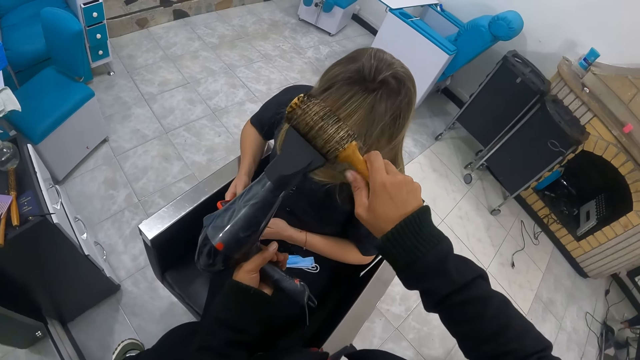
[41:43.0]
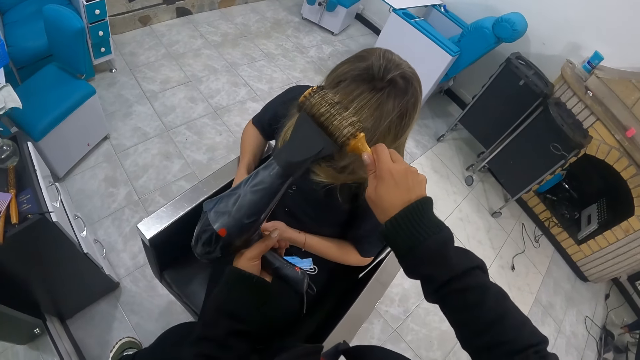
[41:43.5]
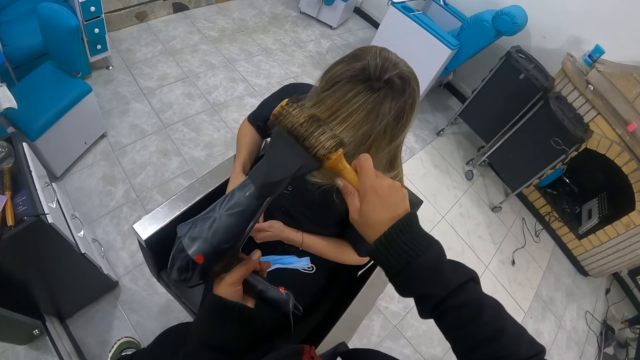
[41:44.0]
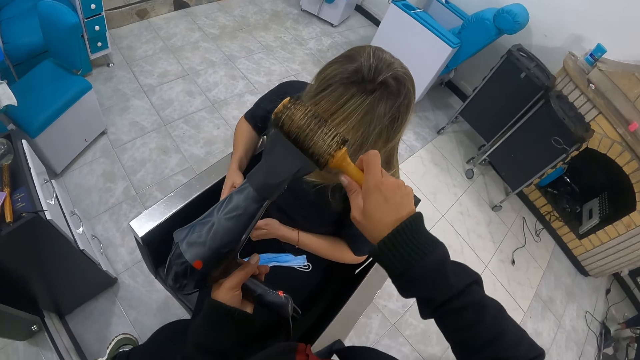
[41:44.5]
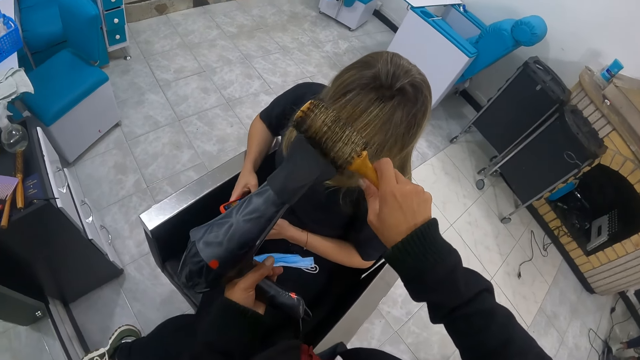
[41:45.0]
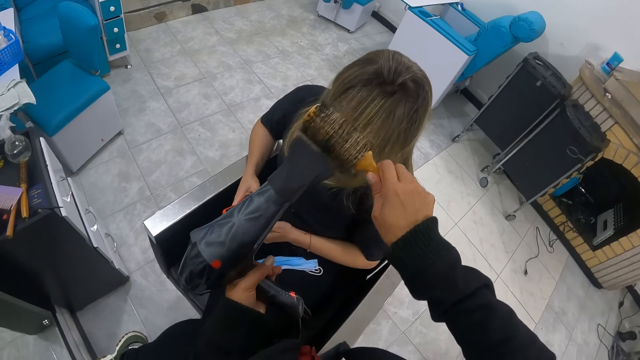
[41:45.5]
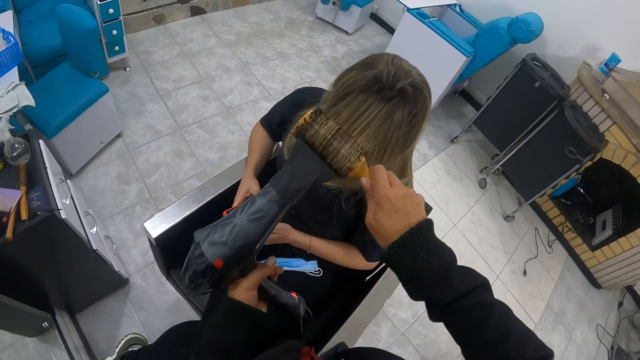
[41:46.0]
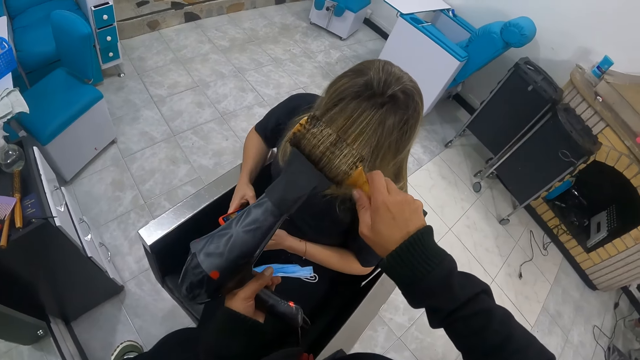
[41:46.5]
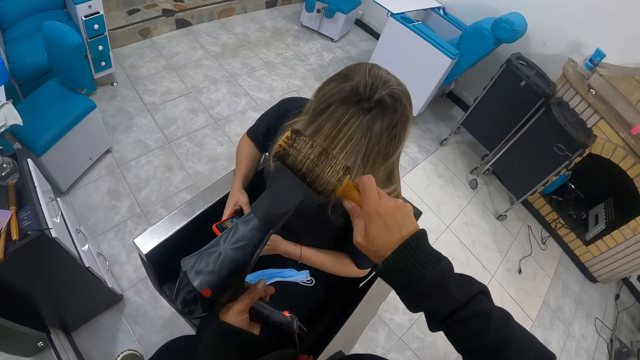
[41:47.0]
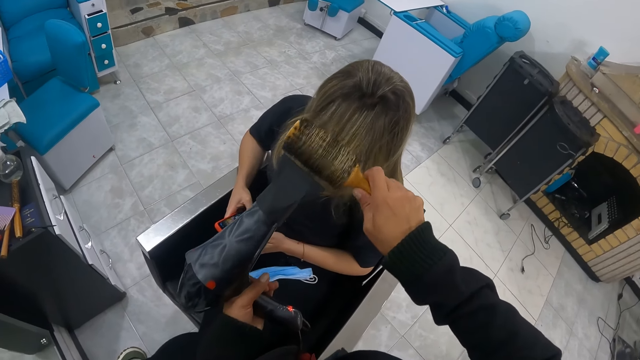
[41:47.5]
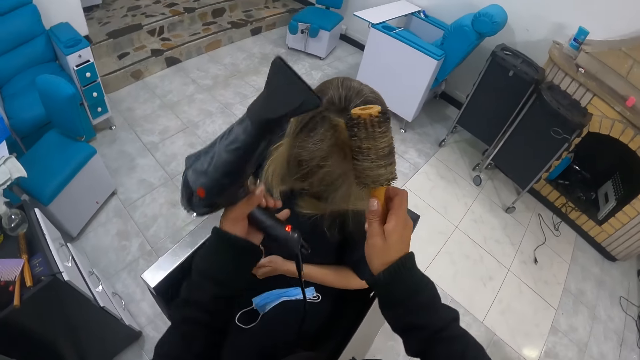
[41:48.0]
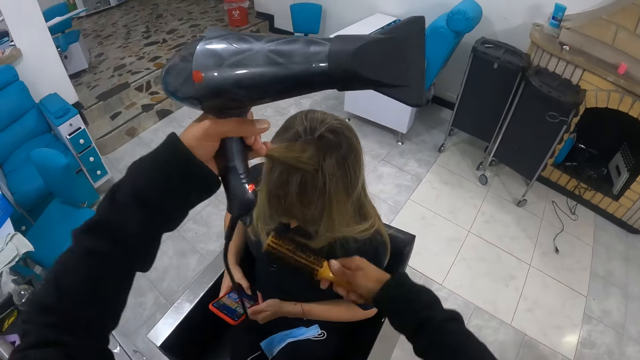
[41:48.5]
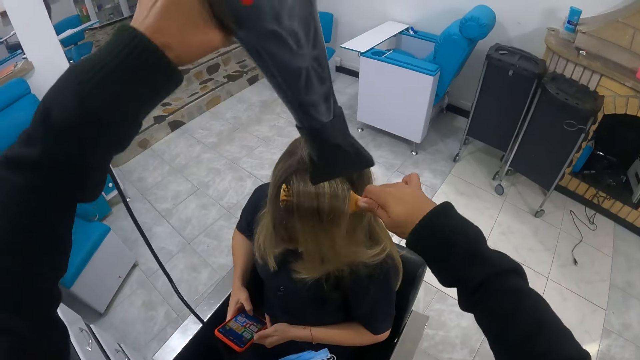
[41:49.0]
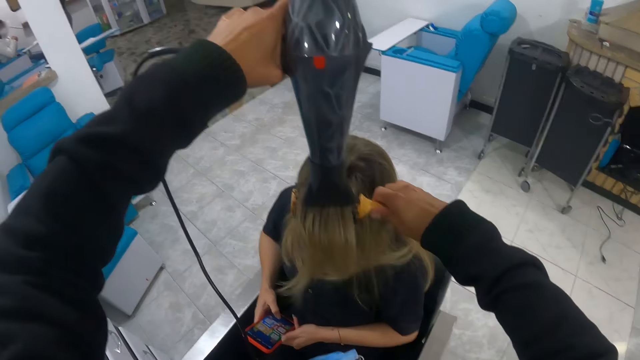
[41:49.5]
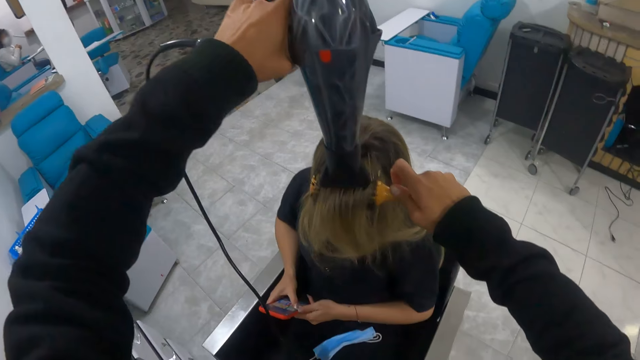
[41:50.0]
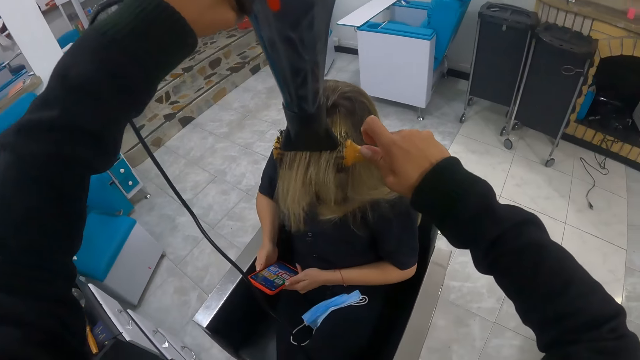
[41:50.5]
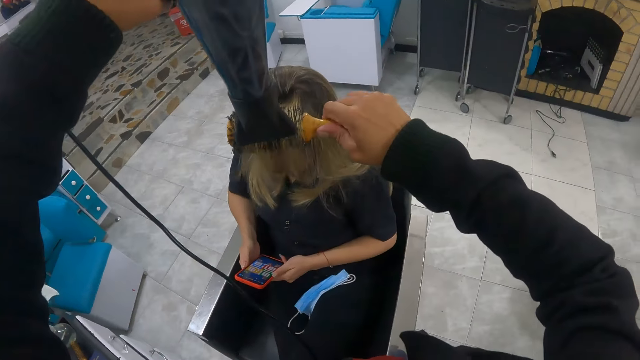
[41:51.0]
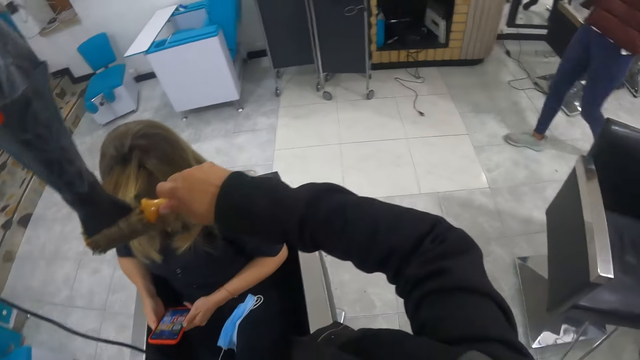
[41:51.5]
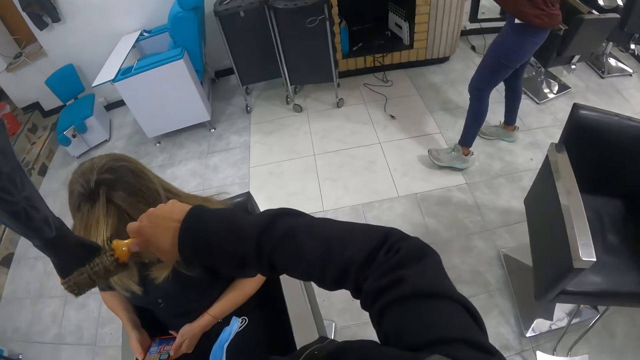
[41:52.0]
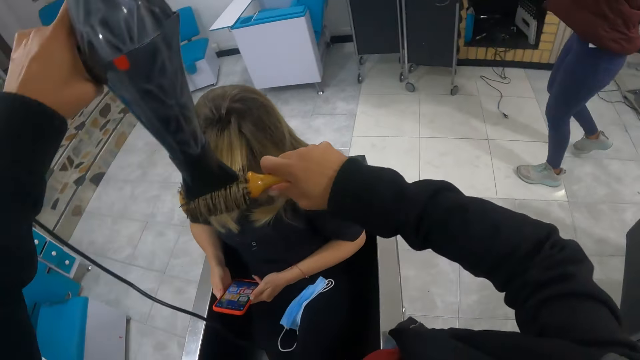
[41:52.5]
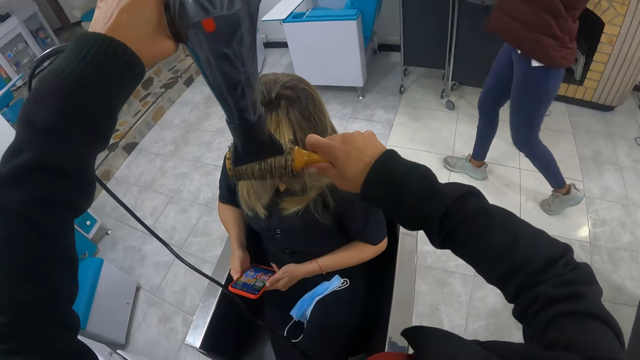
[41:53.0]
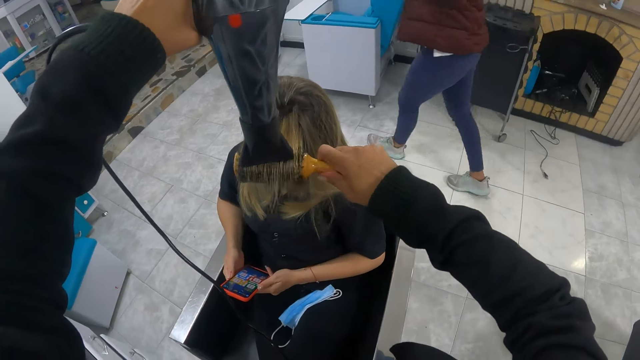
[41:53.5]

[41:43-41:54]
The camera wearer combs a person's hair. They straighten the person's hair with a blow dryer.

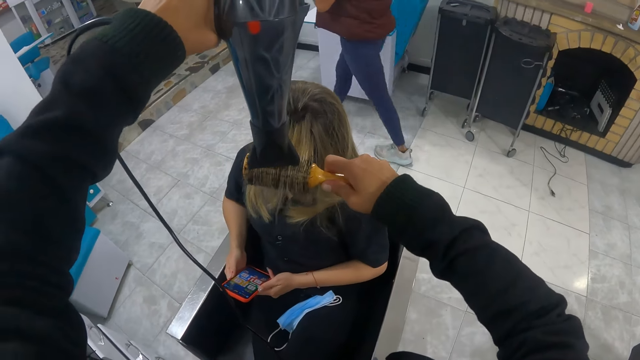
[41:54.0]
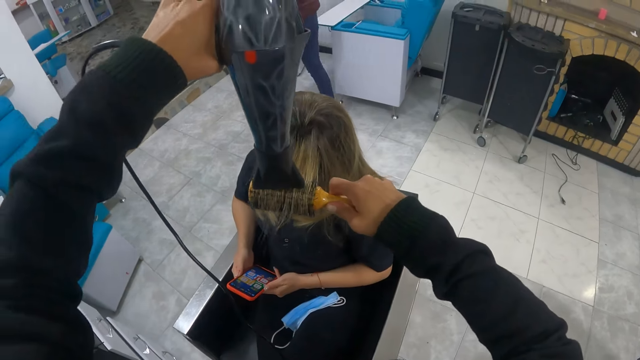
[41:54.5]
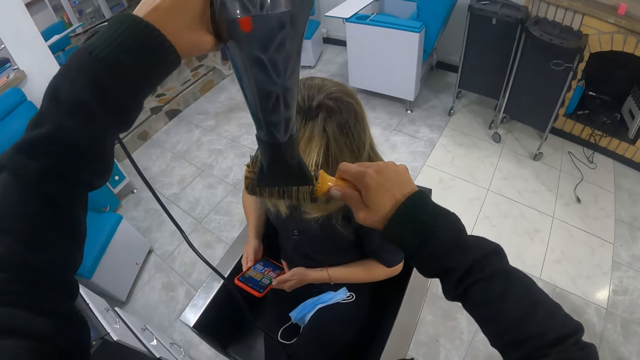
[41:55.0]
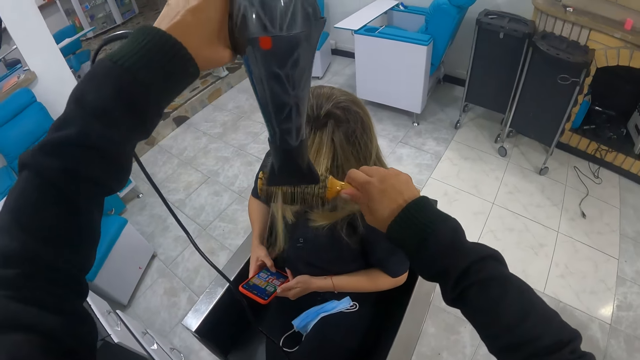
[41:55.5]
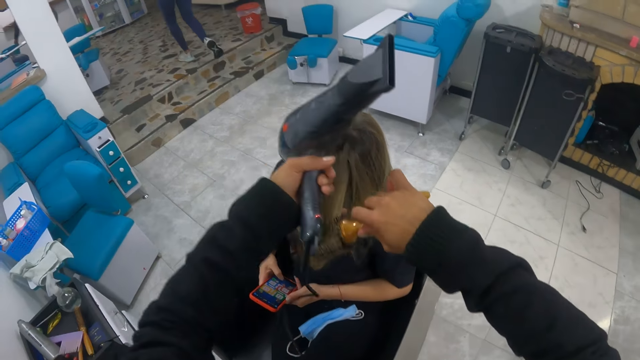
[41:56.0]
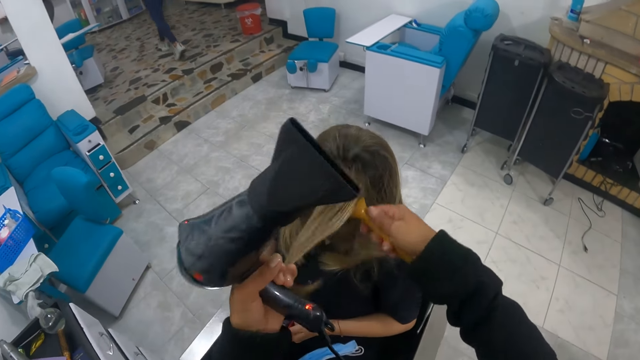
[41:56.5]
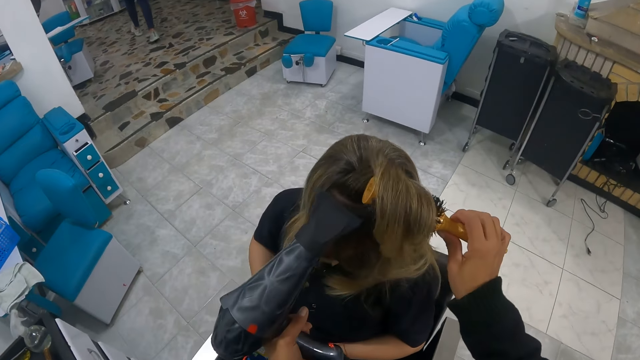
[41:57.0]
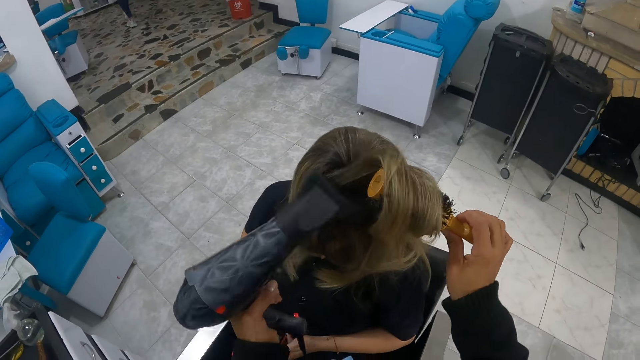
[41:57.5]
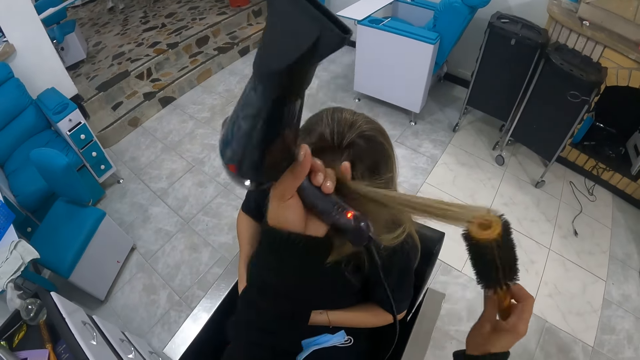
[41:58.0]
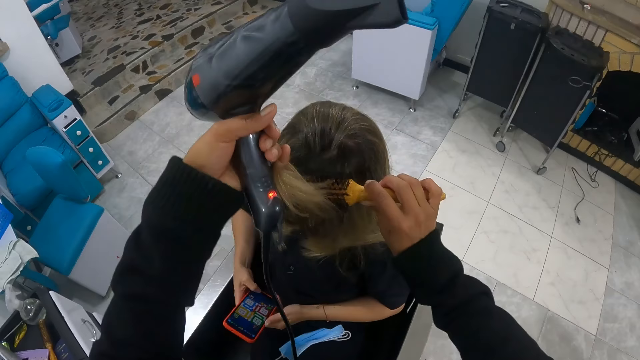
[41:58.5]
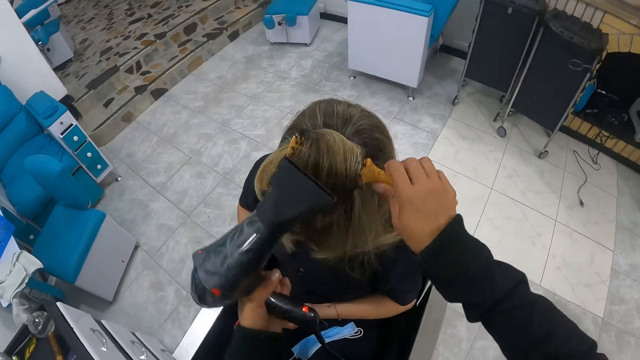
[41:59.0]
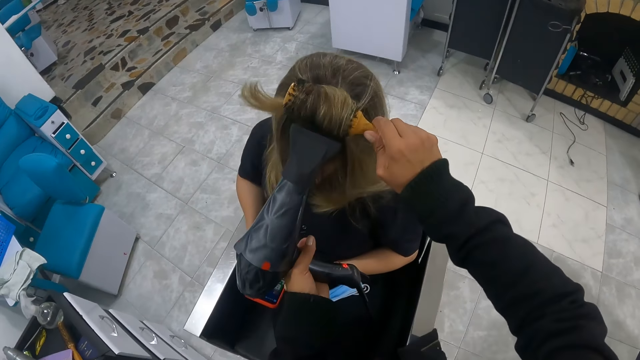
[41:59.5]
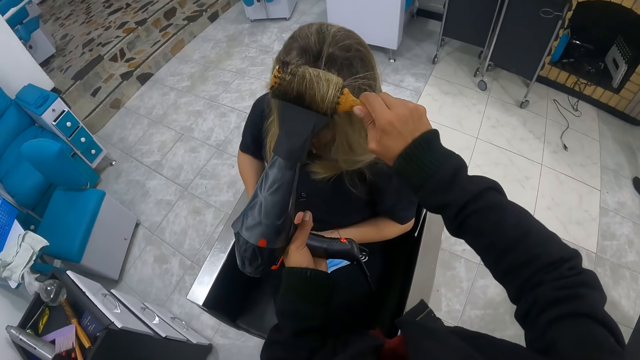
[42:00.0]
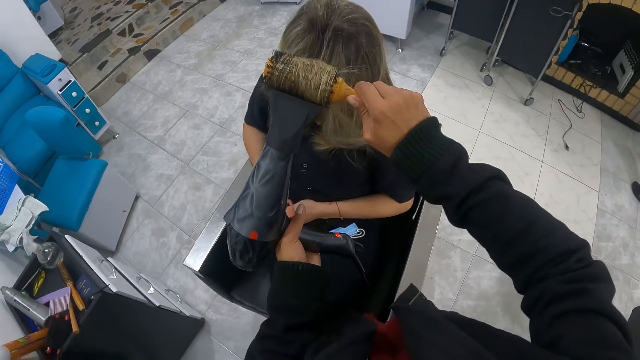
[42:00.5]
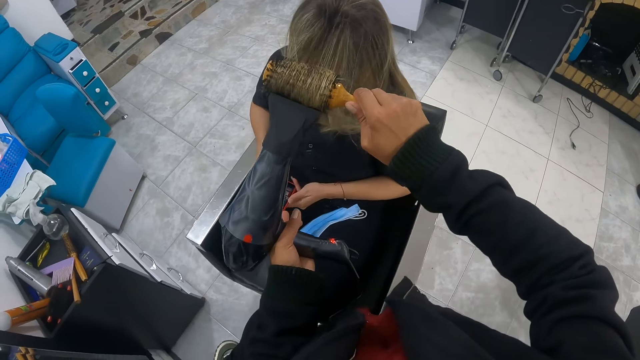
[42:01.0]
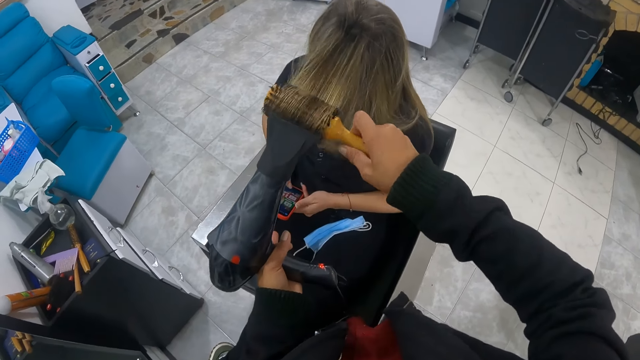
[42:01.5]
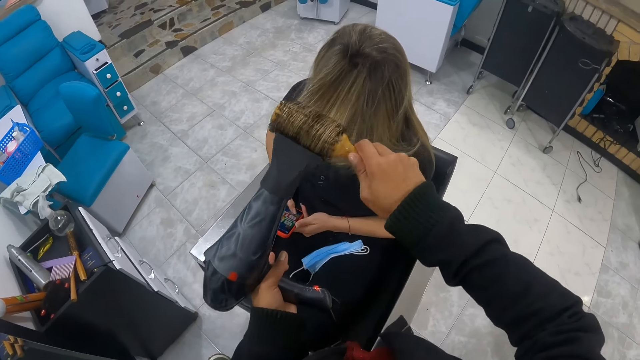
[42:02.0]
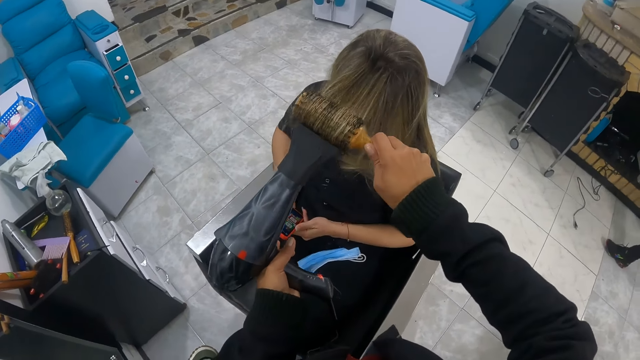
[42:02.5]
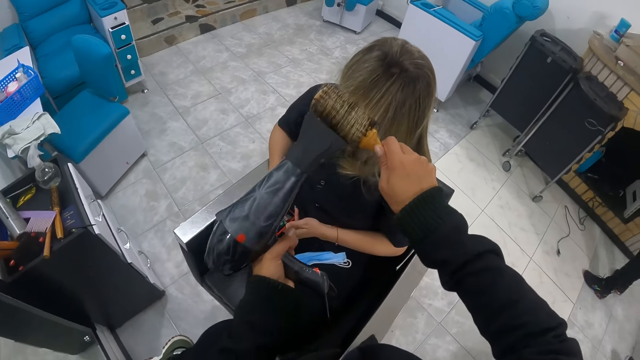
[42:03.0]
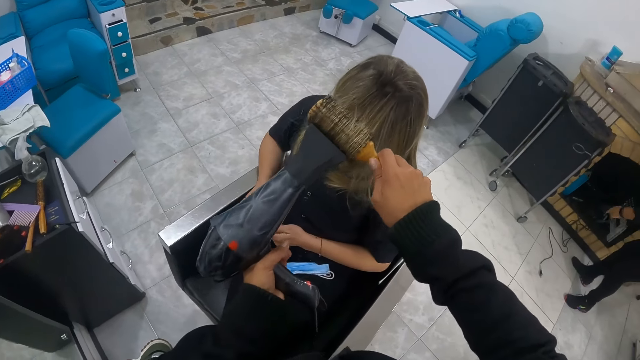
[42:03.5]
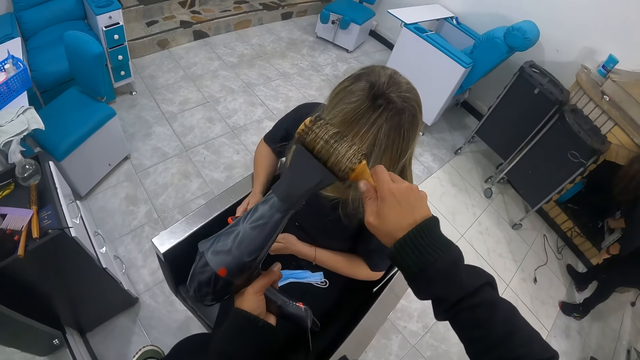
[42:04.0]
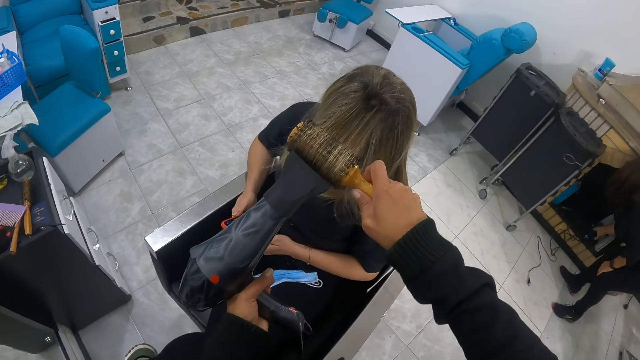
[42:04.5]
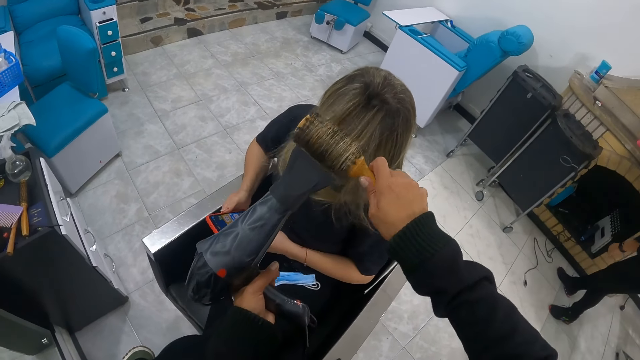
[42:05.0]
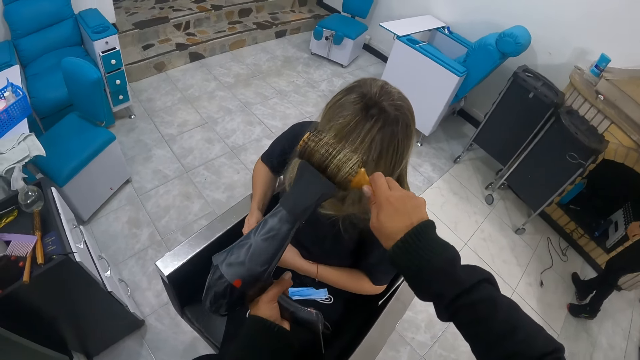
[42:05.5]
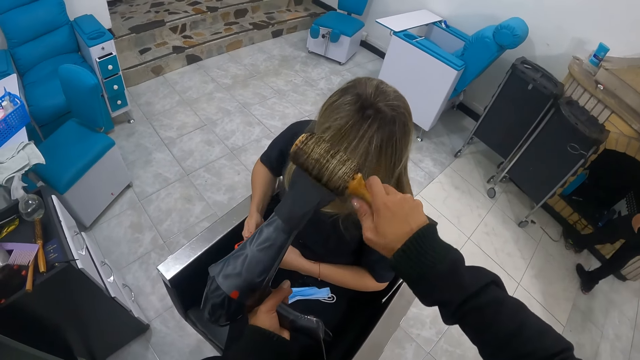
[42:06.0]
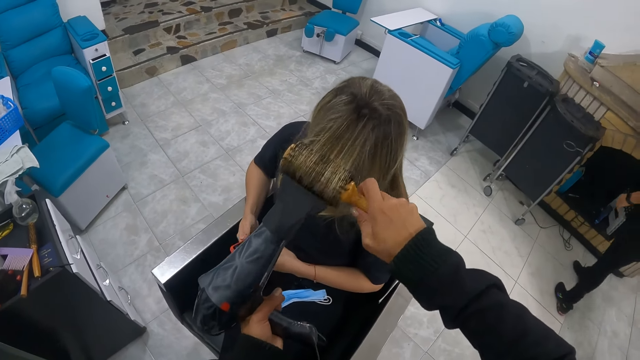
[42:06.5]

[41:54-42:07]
The camera wearer combs a person's hair. They straighten the person's hair with a blow dryer. They comb the person's hair. They straighten the person's hair with the blow dryer.
